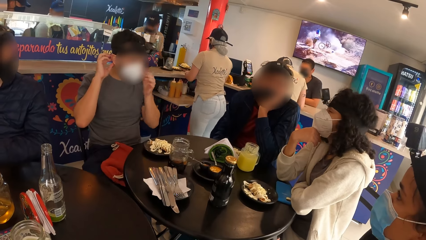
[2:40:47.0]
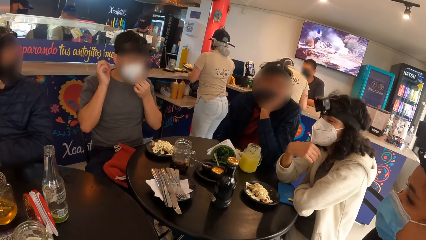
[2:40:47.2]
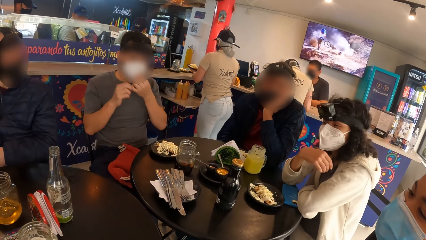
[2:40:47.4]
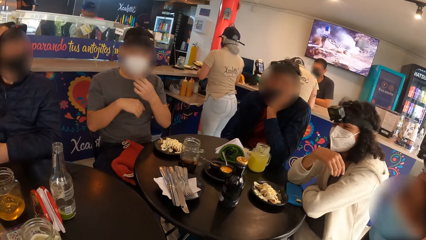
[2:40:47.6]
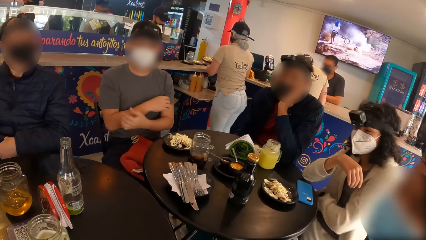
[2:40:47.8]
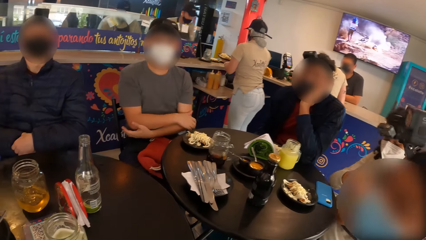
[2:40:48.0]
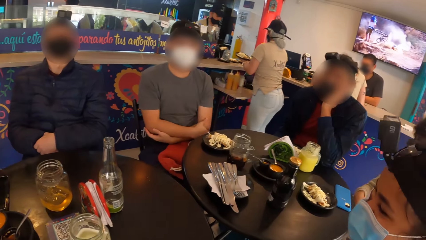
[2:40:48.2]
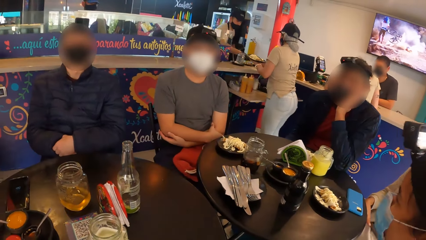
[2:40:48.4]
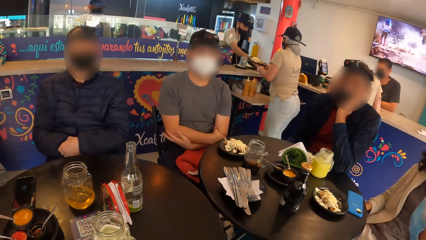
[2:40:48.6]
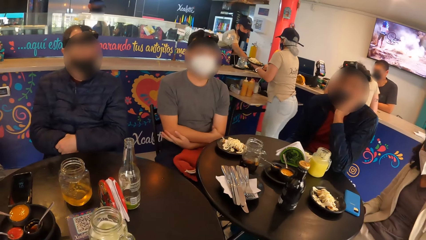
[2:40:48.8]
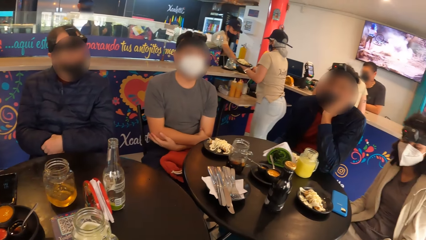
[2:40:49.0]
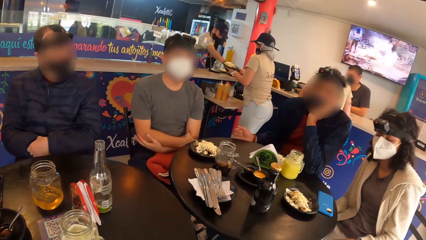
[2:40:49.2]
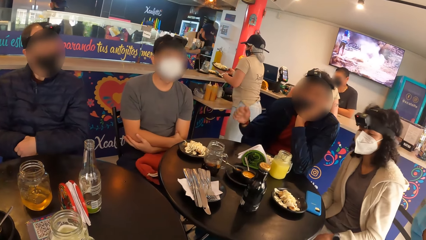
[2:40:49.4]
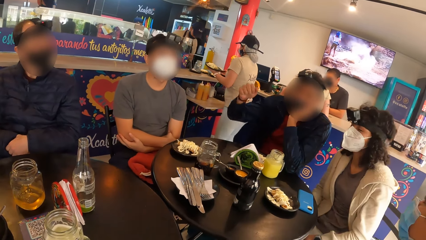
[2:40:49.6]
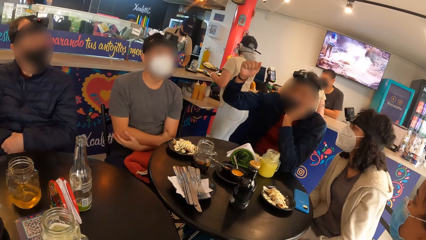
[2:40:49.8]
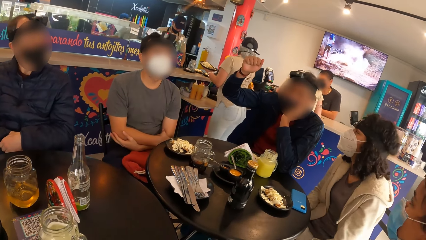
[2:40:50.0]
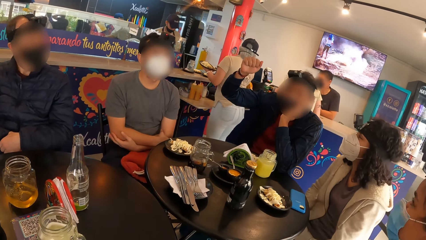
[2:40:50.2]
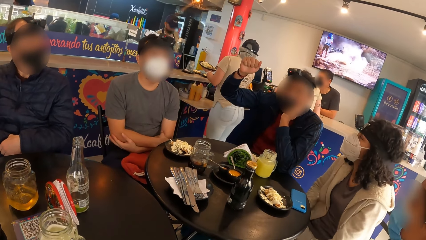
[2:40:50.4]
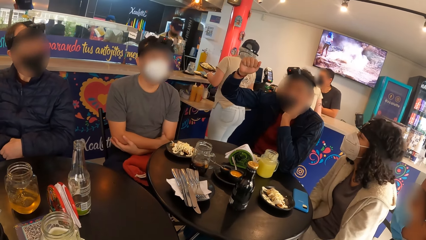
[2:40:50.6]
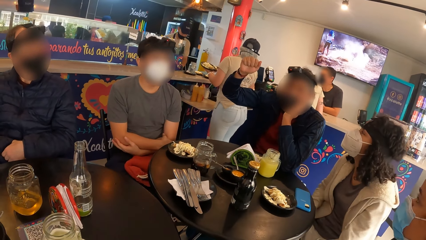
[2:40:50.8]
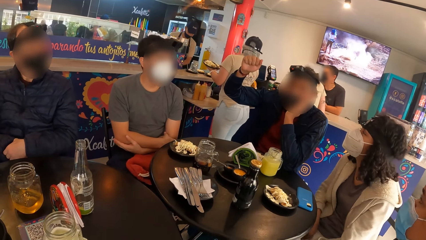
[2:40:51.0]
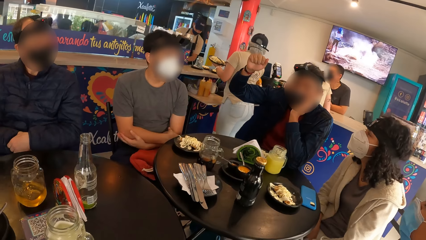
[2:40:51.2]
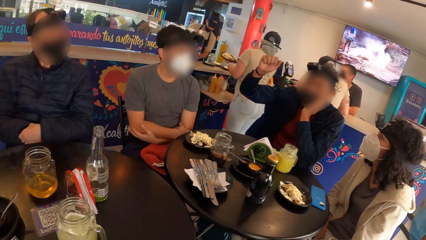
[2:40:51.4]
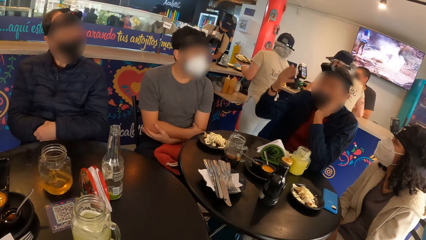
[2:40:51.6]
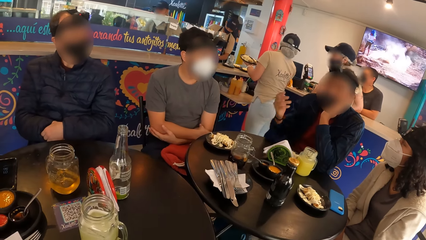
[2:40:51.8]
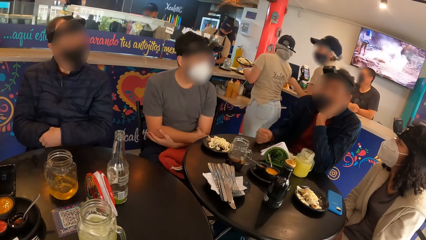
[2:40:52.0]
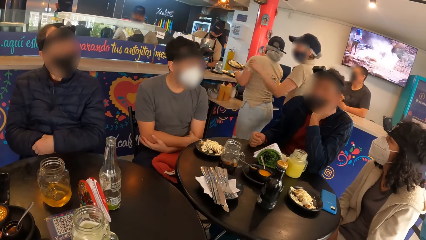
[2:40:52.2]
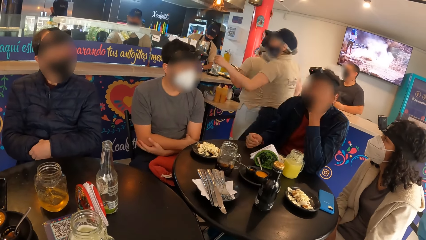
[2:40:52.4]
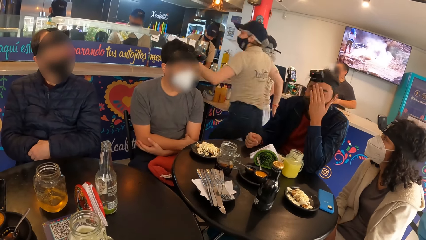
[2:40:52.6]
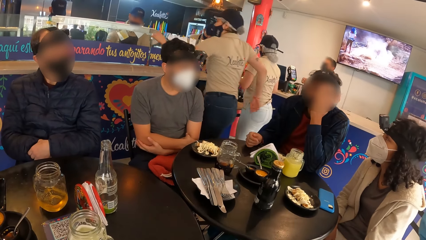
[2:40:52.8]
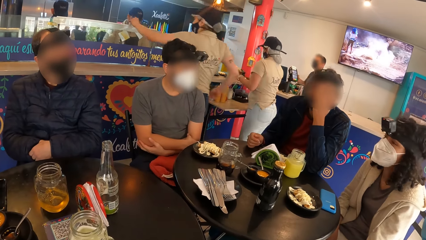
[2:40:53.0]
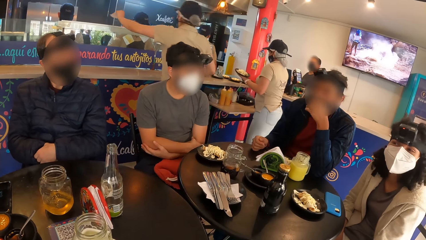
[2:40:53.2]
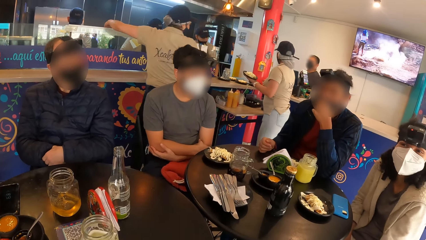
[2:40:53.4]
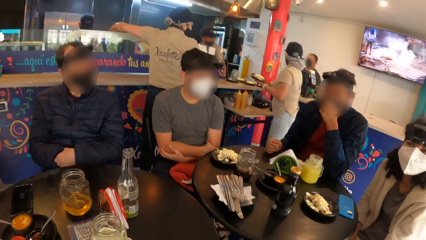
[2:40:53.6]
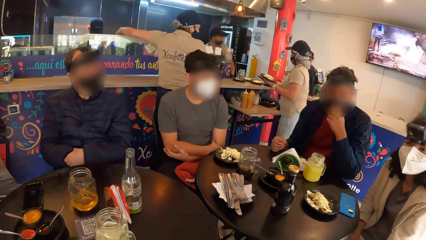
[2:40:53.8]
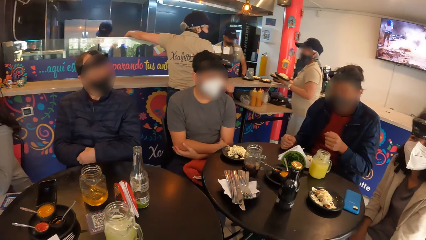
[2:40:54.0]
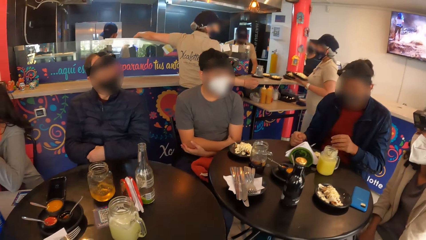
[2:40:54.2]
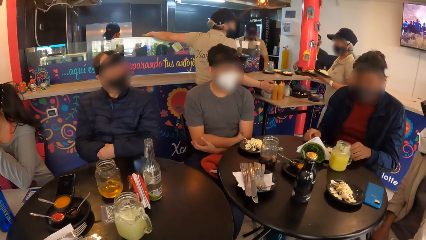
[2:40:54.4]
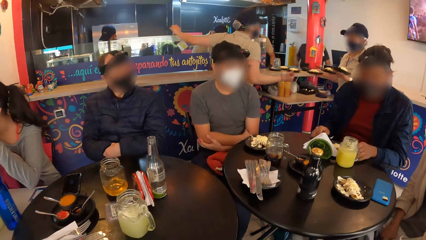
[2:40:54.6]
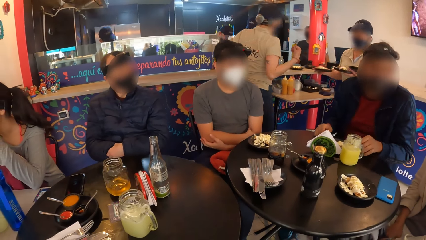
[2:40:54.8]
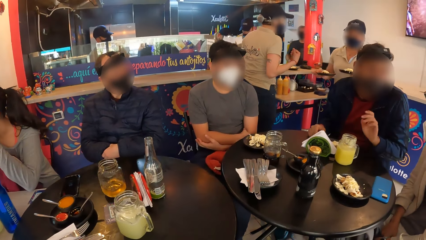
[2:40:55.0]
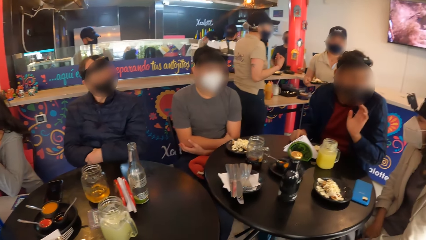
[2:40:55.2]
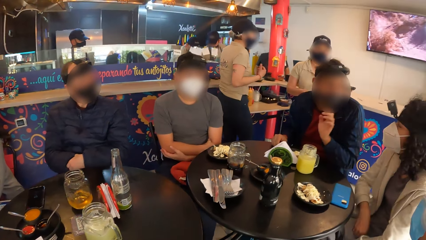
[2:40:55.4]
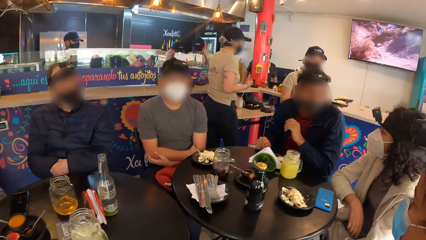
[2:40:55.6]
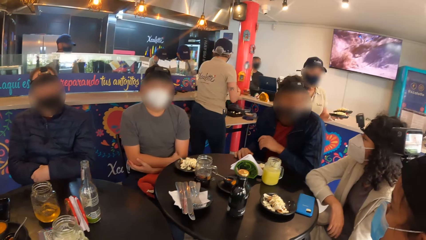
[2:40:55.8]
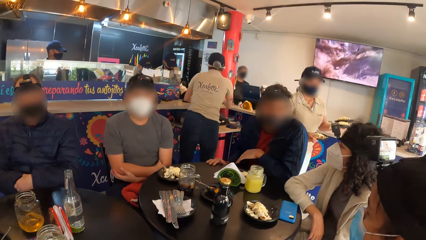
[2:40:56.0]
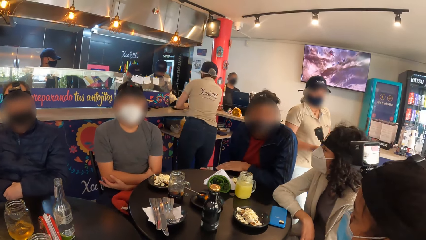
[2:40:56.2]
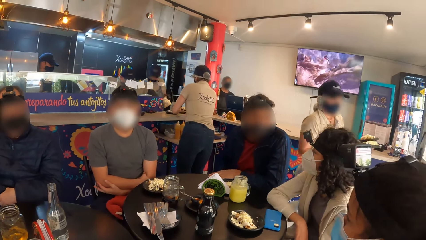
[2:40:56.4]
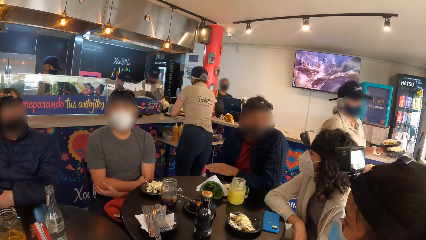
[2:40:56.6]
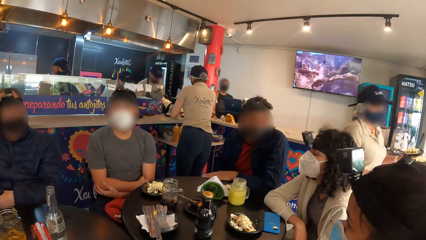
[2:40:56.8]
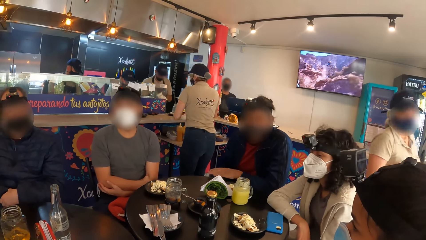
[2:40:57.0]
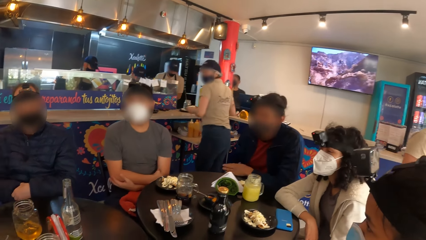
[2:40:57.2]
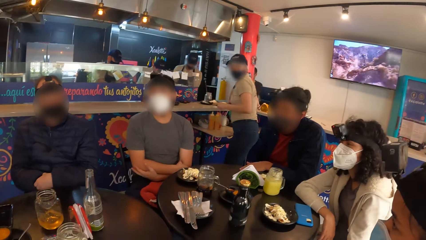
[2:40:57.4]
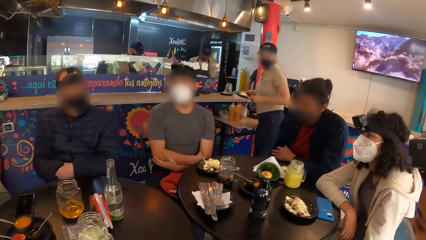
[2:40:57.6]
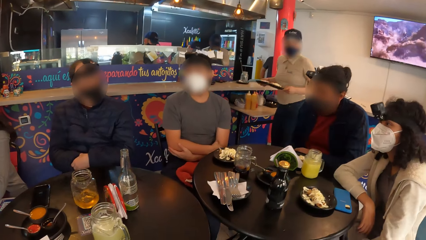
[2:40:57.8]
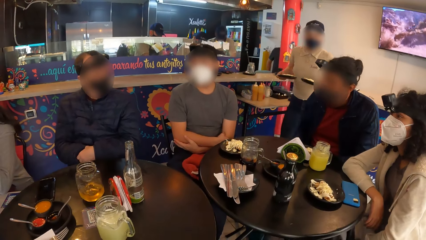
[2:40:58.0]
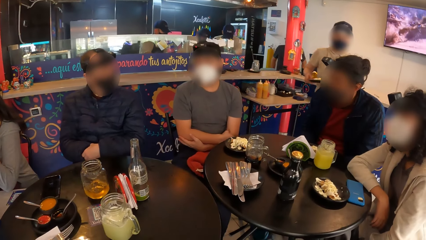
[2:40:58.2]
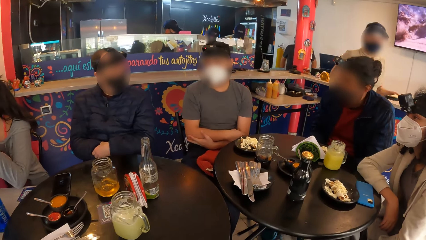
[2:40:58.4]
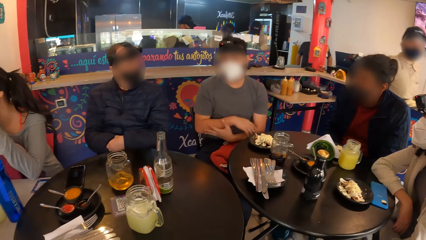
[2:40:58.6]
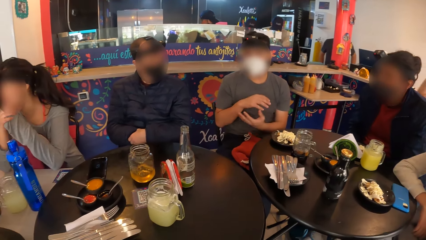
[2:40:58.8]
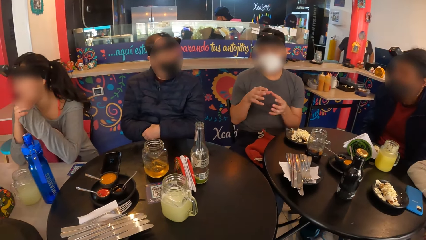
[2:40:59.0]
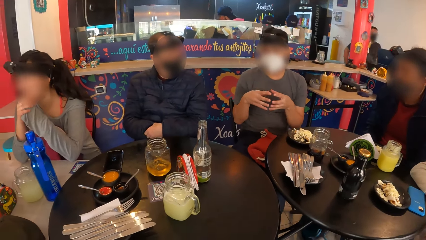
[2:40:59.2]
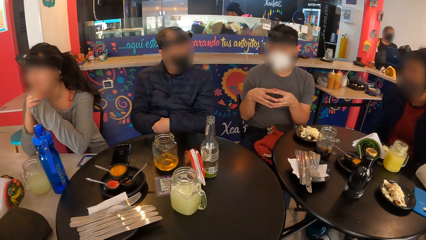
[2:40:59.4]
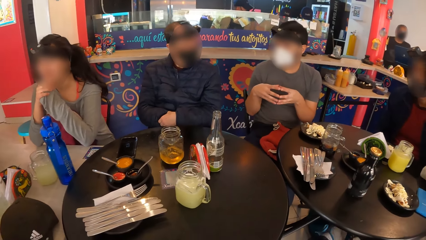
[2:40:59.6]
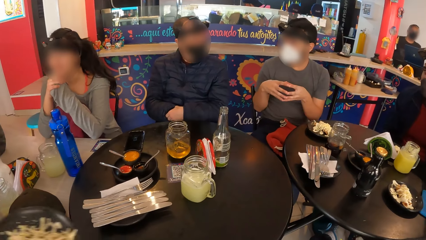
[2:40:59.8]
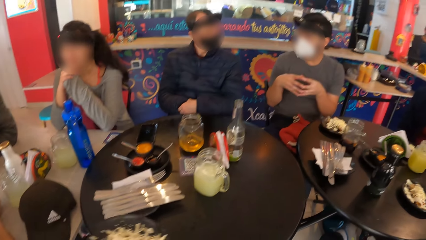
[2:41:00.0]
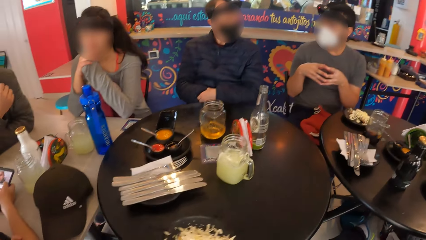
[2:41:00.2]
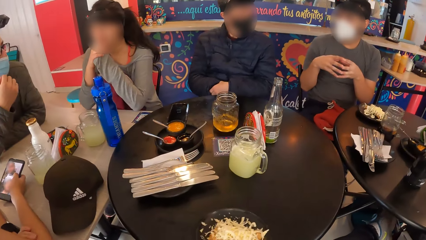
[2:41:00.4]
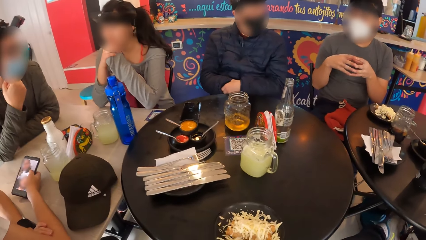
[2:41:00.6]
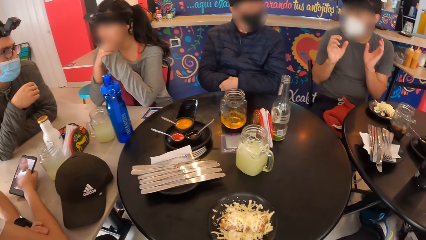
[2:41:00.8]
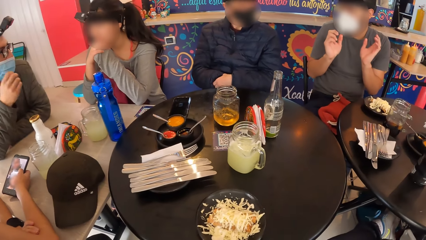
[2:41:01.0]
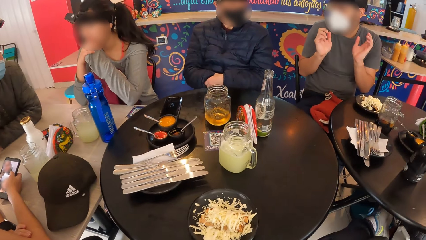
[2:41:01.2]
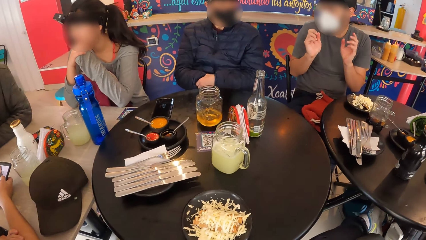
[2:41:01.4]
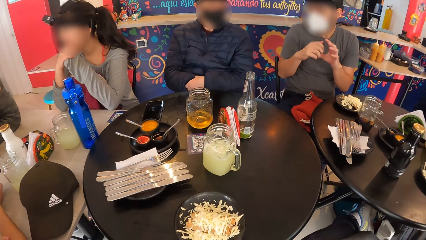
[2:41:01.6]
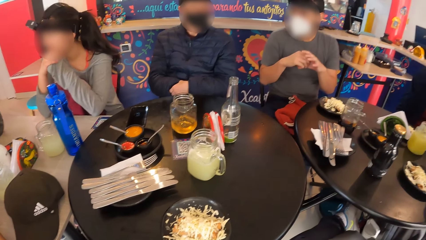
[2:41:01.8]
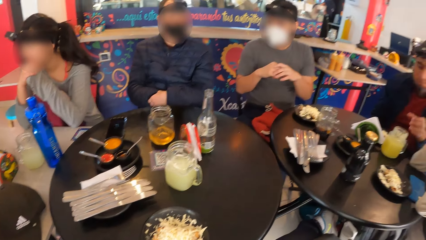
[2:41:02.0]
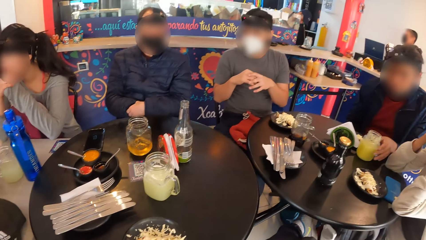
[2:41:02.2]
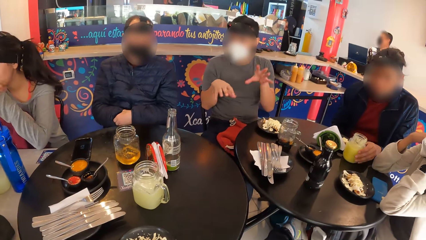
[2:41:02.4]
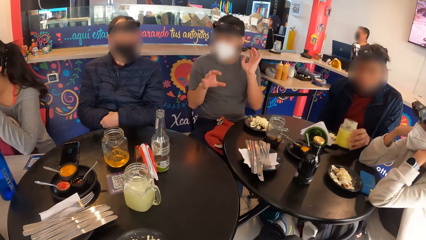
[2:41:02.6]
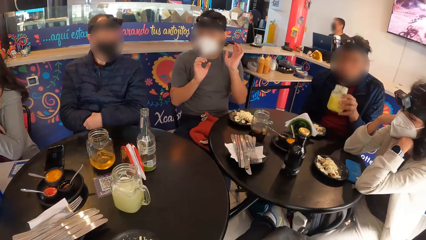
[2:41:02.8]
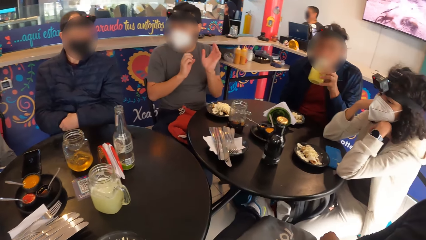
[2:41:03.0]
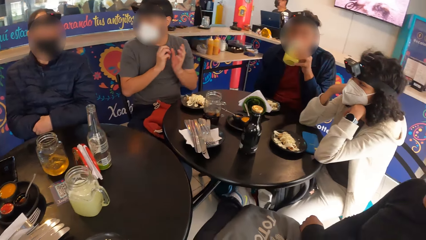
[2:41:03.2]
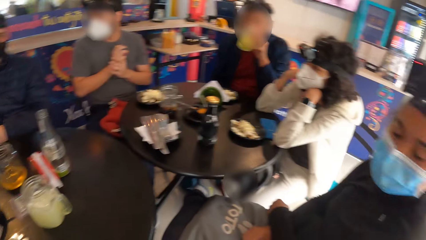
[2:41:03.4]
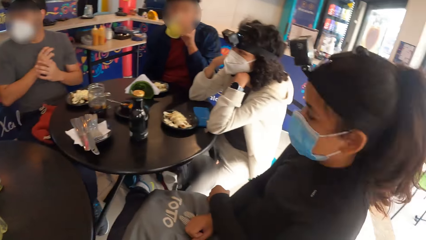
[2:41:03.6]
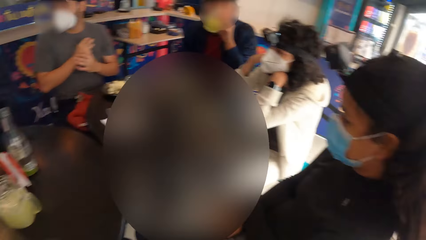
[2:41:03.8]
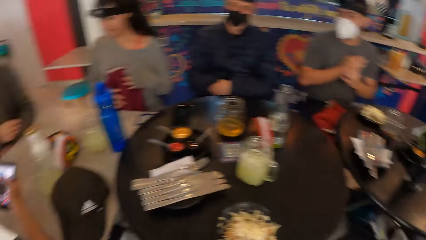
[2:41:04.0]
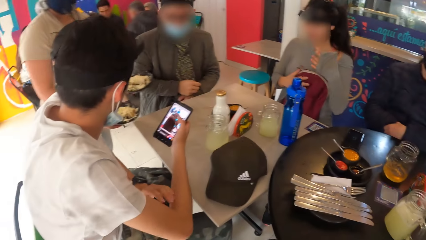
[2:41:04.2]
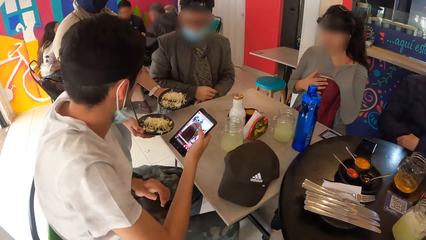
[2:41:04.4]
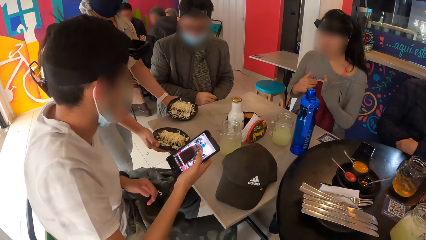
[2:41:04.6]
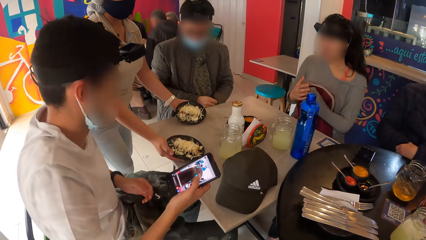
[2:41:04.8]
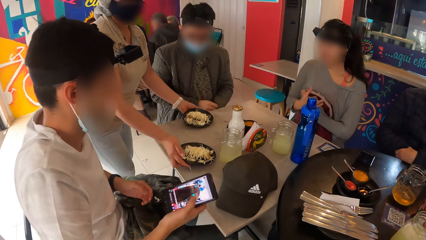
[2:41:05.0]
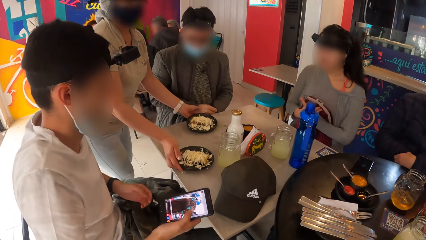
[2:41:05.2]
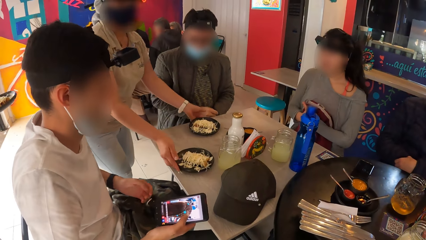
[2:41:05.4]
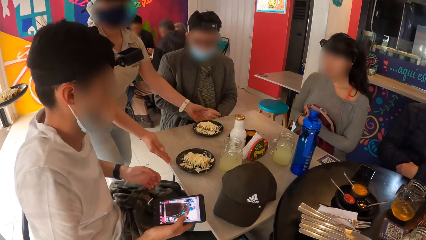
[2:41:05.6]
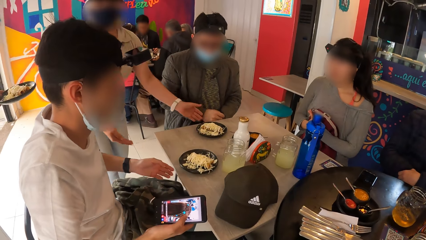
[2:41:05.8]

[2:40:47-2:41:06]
A person lifts the hand. A waitress walks around. A man interacts with a woman. The waitress puts food on the table. Another man operates a phone with his right hand. Another man takes the cup of juice from the table with his left hand and takes a drink from the cup with his left hand. The camera wearer looks around. The waitress drops the plates in her hands on the table.
